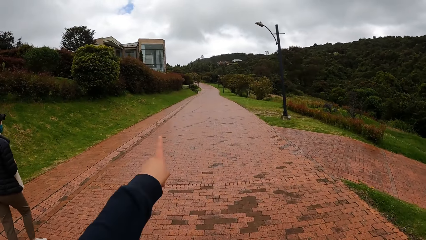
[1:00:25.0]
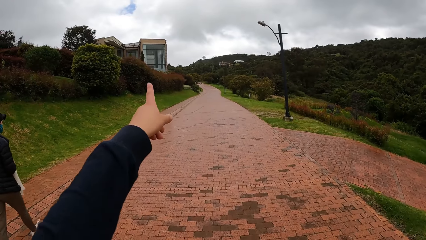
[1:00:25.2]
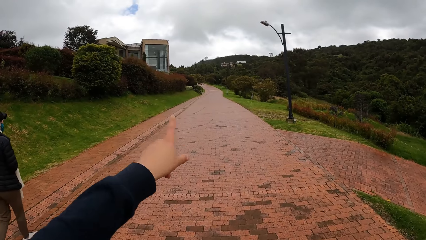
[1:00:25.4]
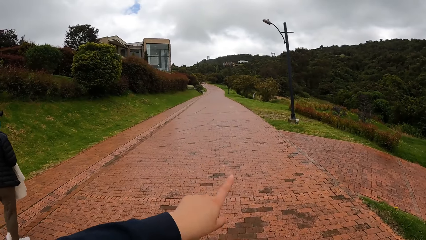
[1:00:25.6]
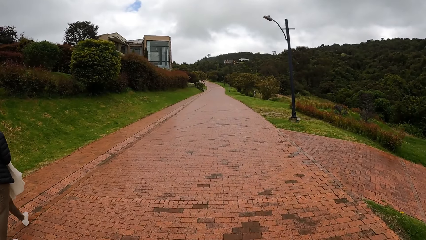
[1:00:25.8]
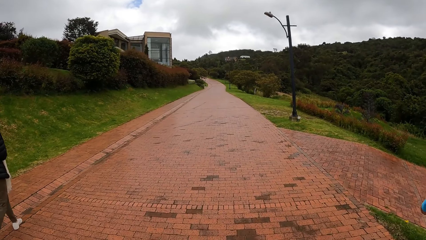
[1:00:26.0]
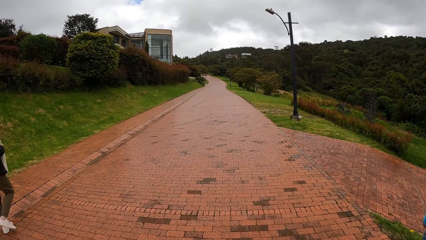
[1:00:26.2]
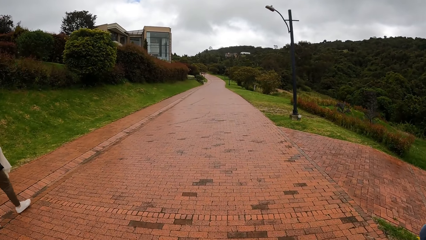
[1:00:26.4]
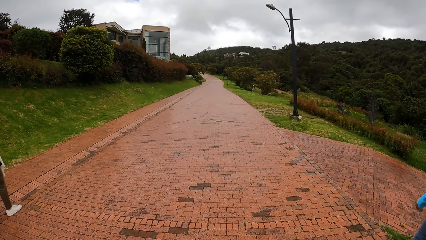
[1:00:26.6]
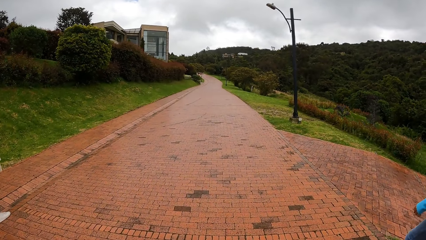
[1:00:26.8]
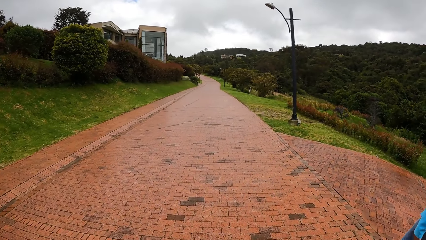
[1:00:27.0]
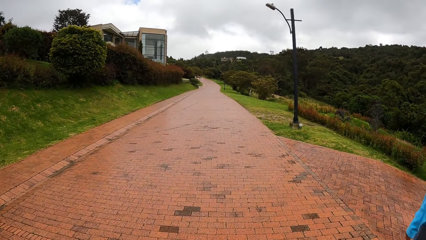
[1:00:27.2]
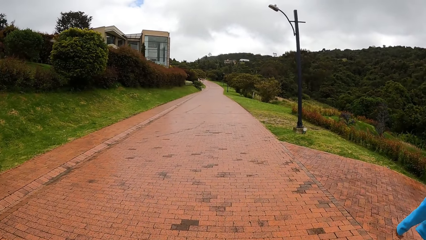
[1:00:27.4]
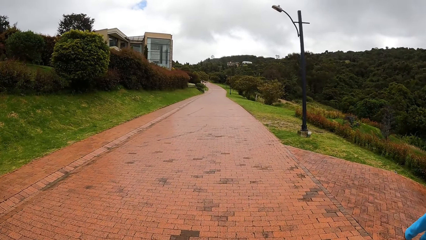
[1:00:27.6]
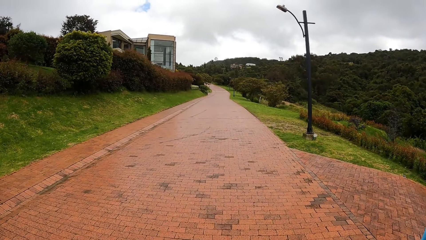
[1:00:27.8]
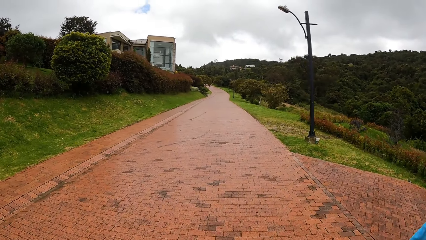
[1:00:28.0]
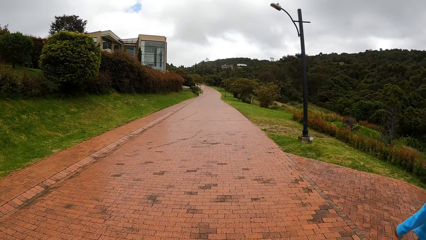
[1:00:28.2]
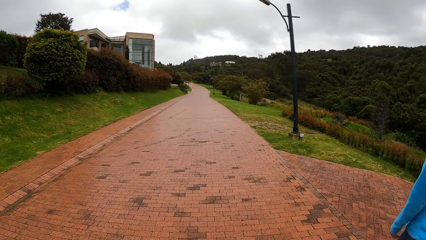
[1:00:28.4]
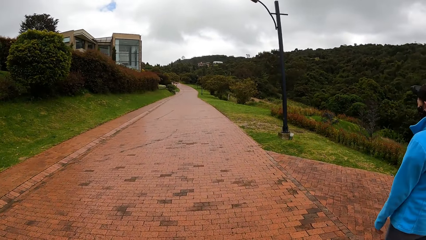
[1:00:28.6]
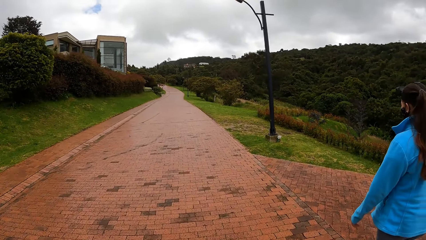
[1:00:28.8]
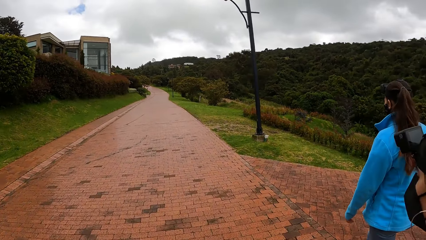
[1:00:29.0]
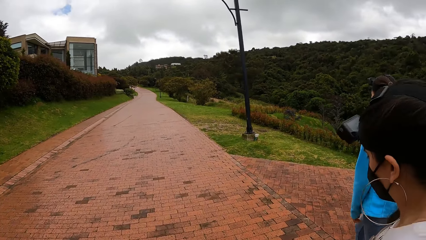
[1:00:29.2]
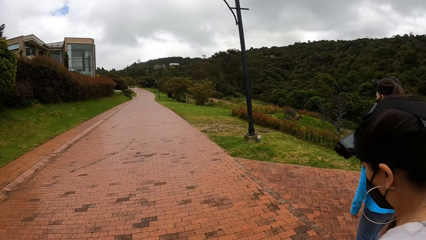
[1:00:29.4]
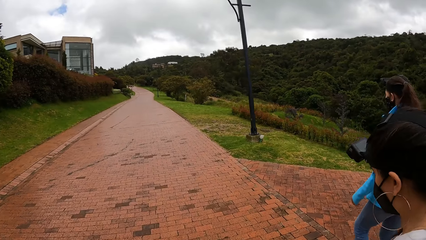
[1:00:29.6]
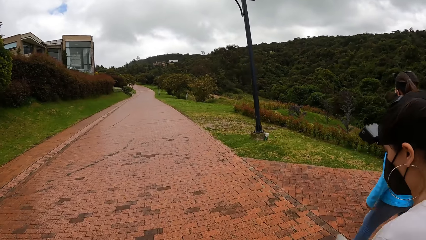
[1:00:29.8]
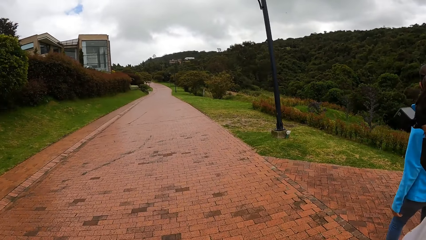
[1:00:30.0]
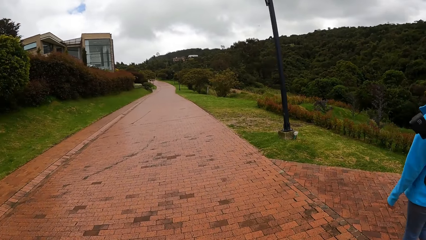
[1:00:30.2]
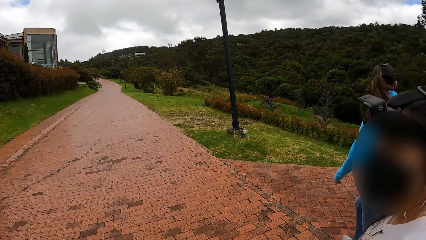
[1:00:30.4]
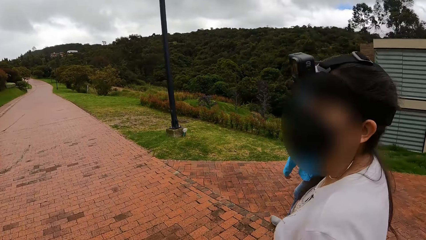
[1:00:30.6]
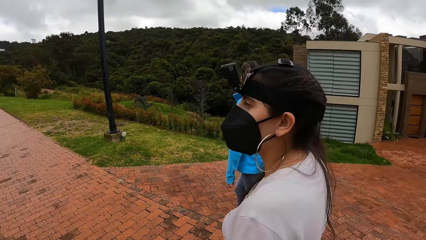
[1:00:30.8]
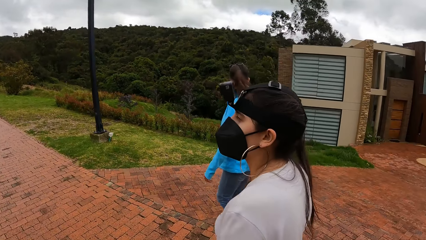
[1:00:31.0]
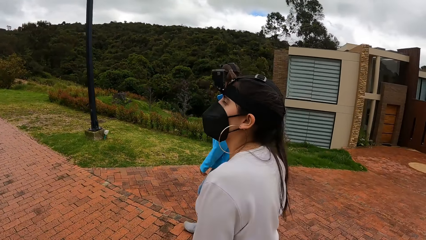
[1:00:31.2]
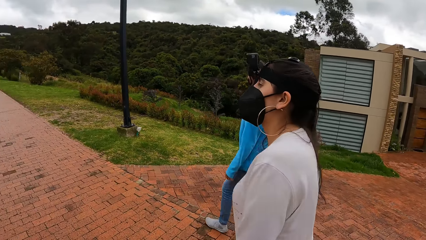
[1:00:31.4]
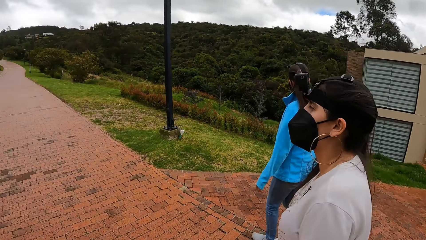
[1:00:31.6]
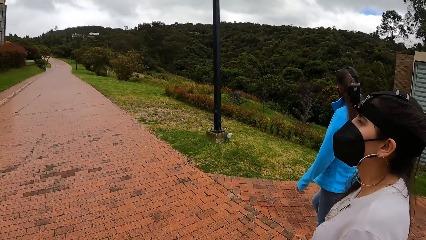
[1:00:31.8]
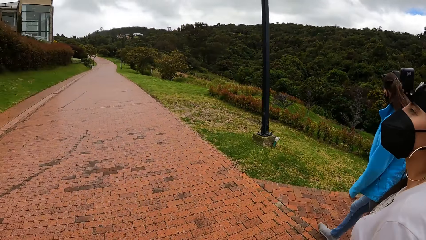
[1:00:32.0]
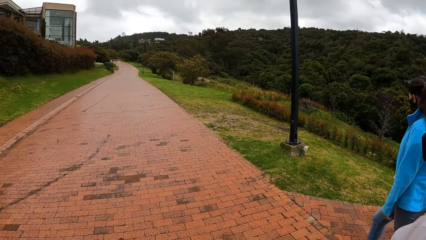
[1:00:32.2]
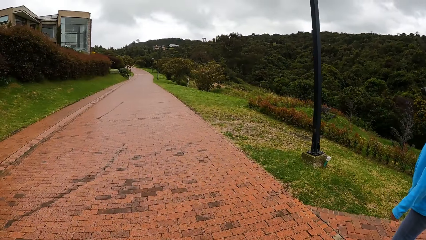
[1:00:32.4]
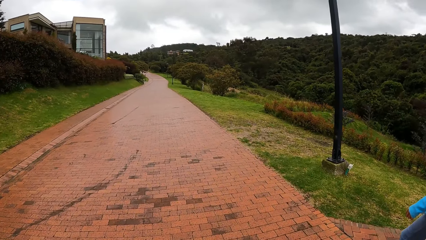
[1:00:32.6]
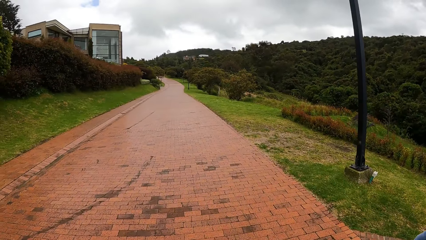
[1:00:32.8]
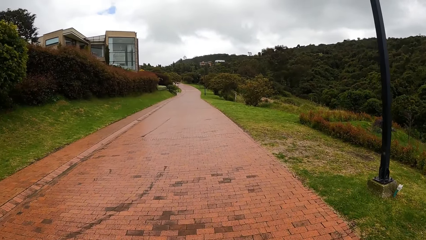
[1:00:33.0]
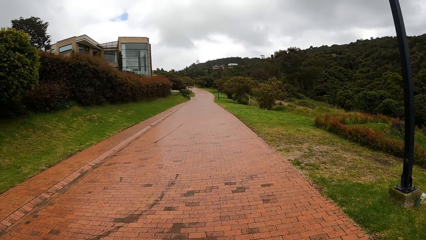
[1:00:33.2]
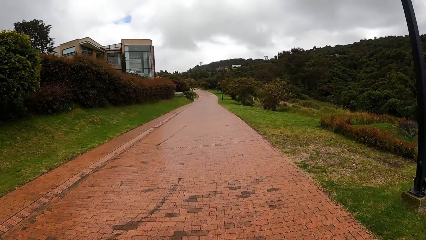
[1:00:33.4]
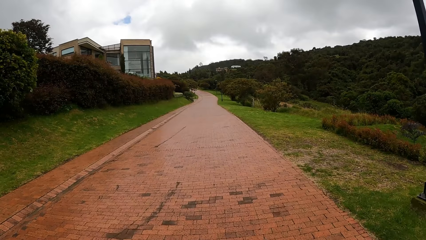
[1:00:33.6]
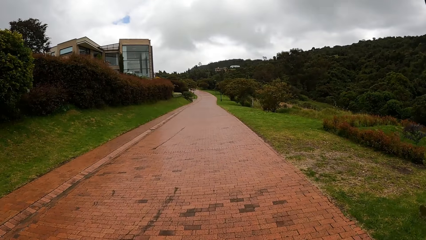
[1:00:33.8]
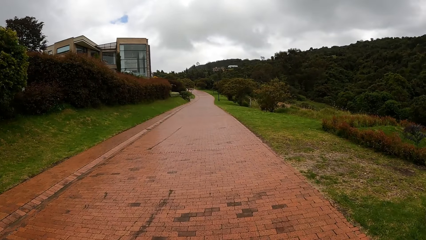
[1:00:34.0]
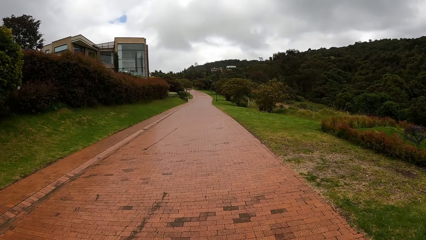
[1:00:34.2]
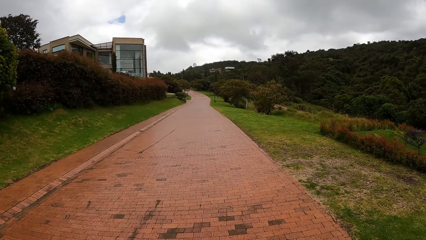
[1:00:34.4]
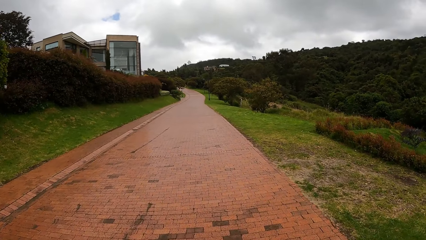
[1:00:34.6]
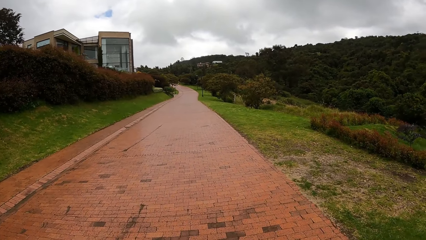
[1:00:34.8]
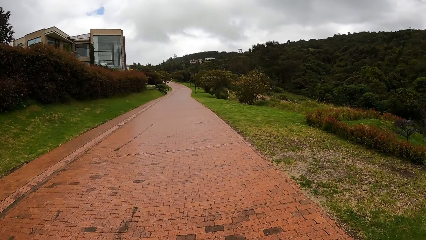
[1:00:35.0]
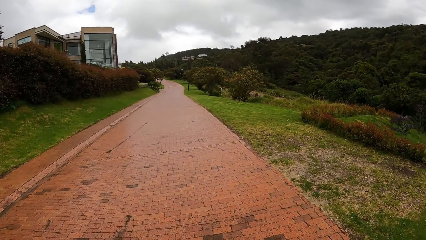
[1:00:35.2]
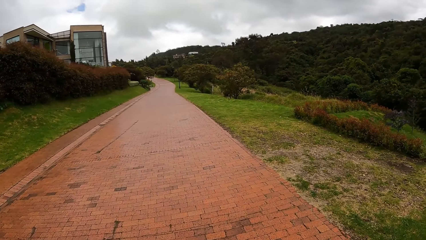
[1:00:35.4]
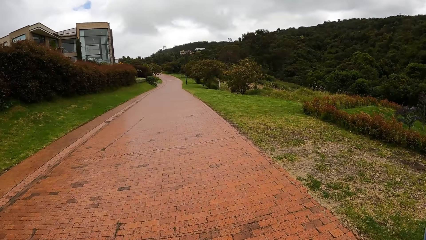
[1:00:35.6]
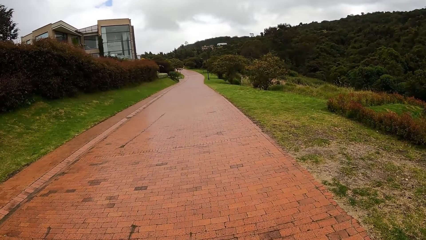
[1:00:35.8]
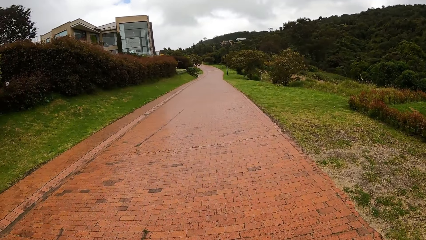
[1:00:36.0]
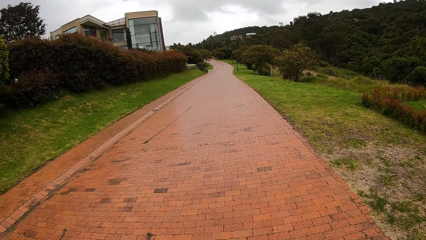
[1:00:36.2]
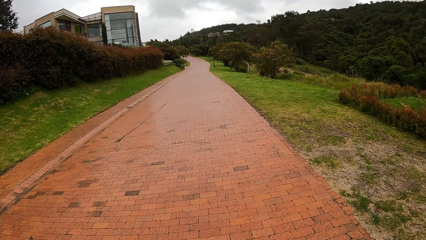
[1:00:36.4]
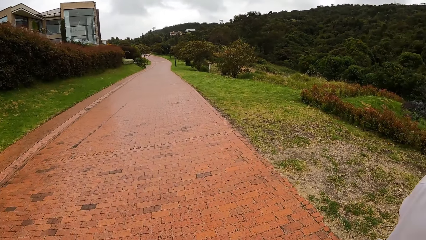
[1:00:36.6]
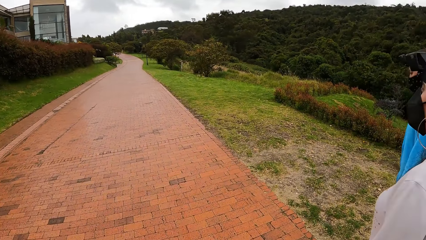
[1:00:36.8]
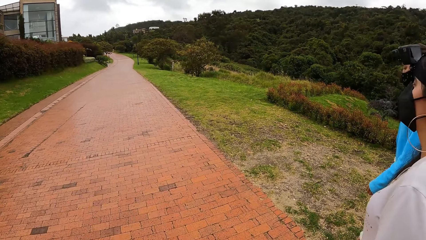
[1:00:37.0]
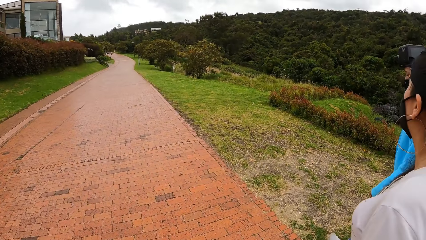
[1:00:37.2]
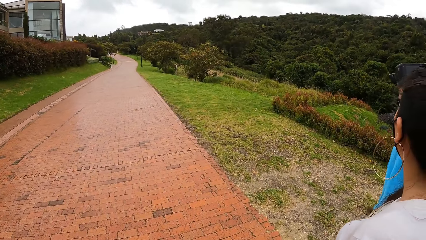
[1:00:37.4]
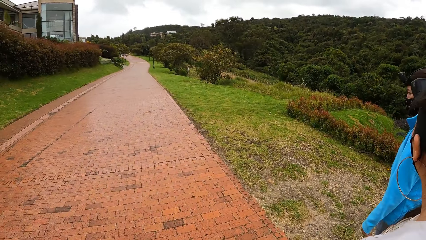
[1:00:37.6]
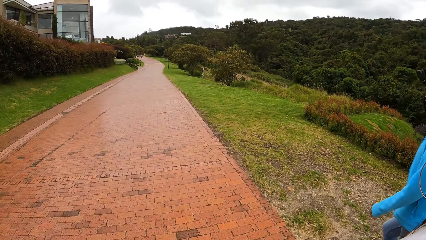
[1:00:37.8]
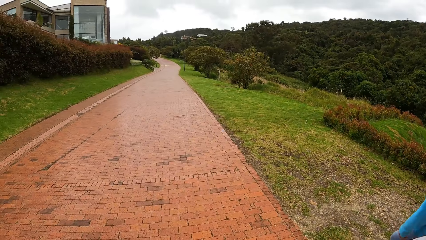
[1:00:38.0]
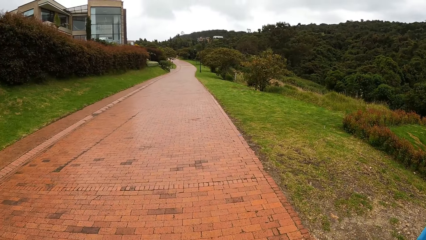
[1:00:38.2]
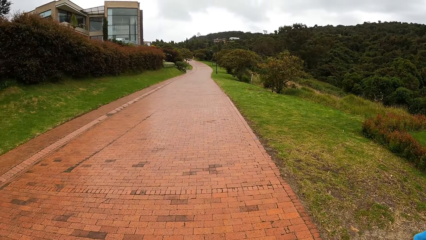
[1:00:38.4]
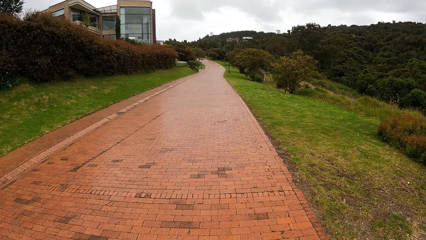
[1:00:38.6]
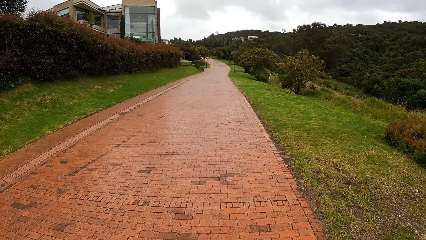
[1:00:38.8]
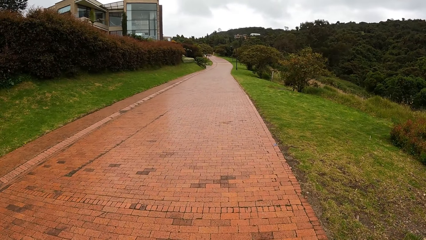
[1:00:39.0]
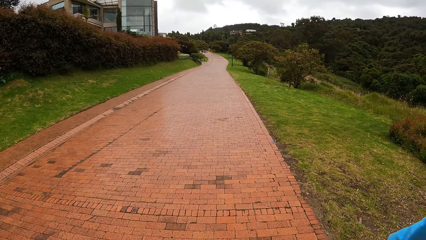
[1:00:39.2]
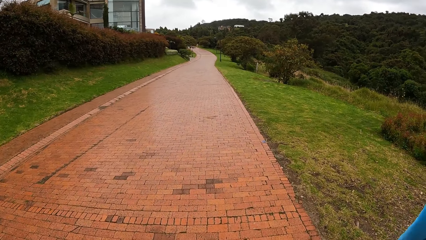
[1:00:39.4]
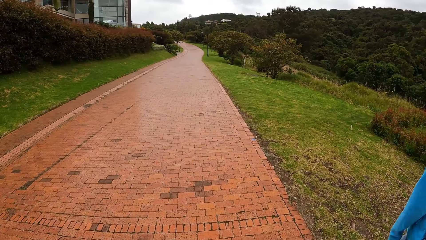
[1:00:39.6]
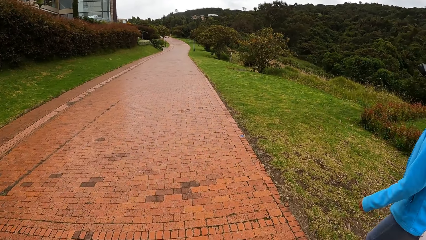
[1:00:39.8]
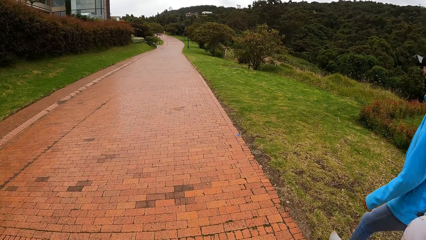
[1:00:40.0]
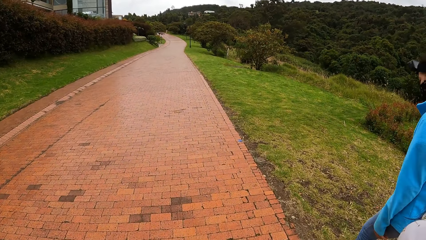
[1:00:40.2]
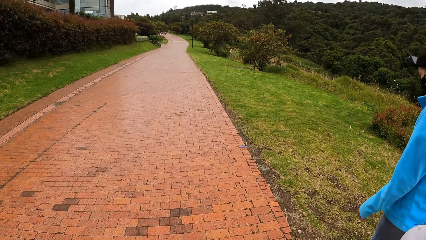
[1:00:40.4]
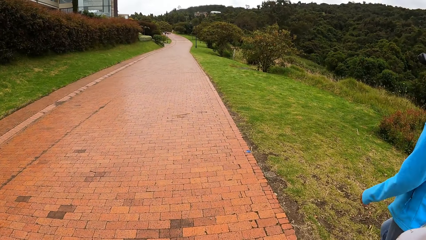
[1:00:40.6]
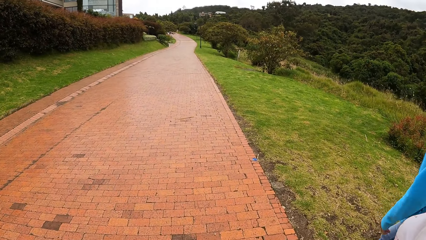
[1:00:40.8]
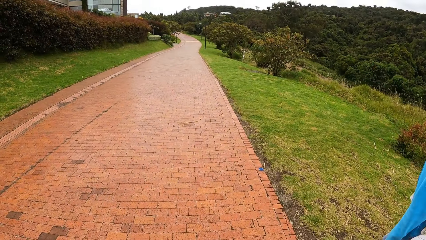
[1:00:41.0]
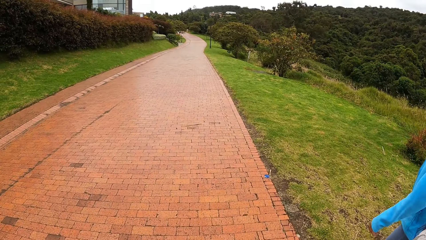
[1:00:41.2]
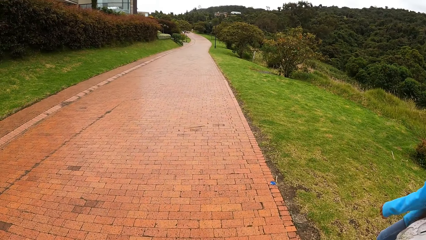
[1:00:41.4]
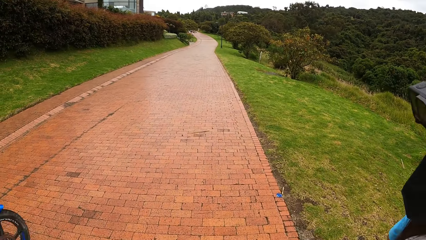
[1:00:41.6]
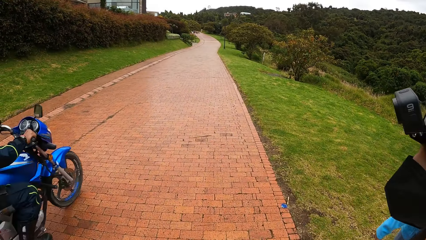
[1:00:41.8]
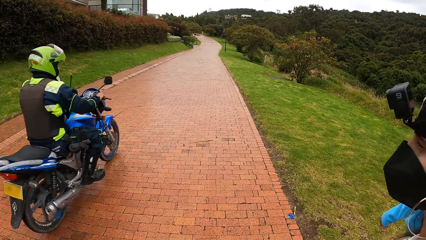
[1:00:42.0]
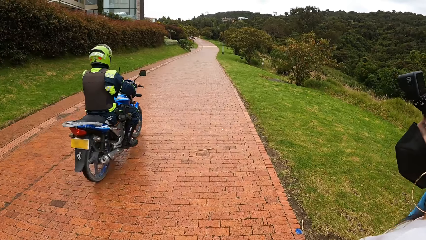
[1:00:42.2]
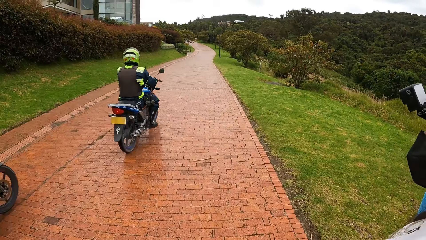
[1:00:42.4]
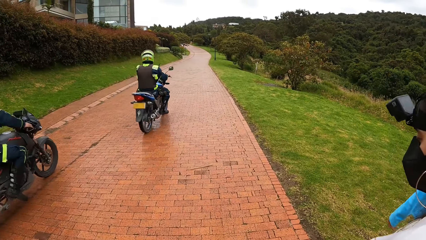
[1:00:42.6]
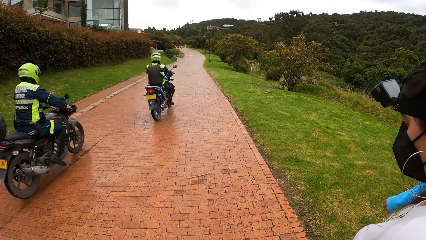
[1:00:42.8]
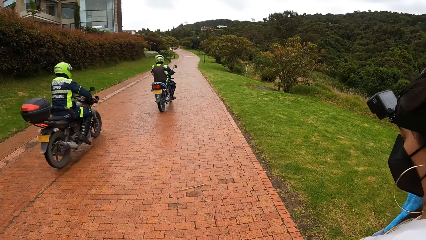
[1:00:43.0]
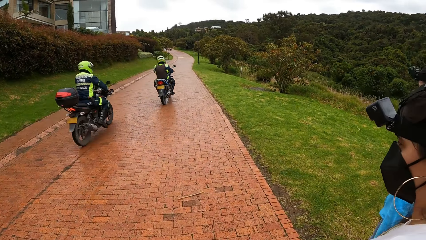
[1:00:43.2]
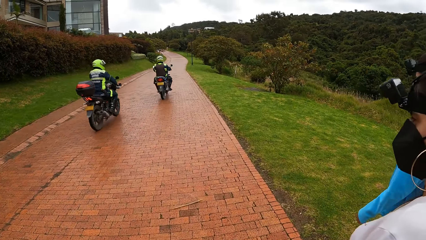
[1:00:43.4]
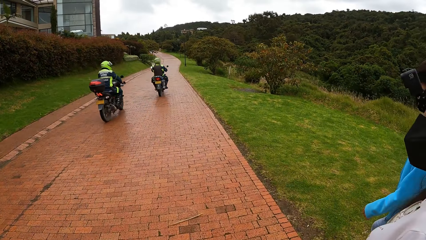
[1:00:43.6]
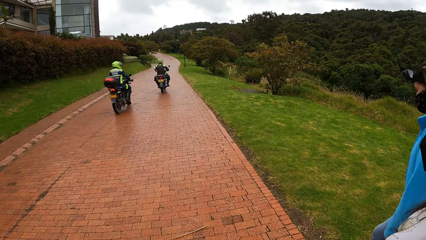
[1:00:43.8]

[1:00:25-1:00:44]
The camera wearer points her finger. She walks on the road. A motorcycle drives past the camera wearer. A motorcycle drives past her again.
